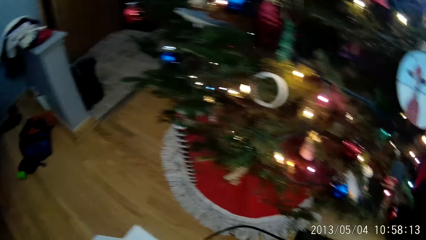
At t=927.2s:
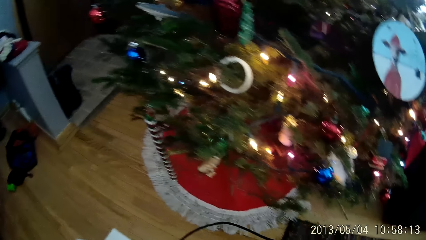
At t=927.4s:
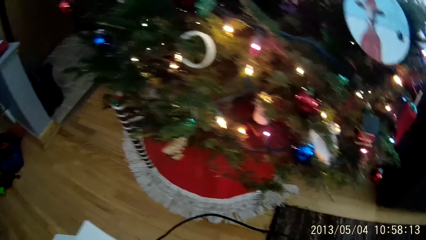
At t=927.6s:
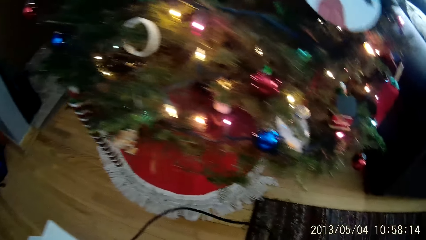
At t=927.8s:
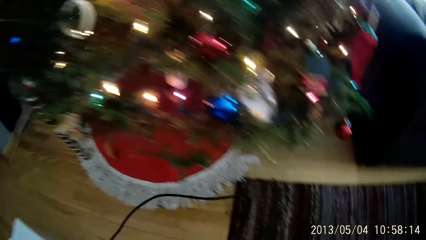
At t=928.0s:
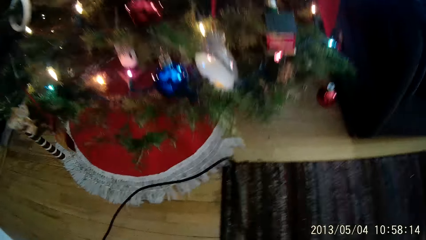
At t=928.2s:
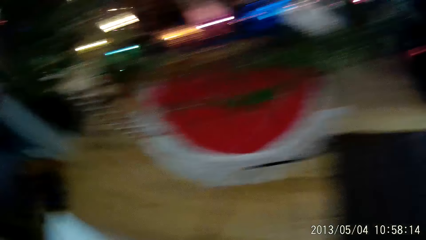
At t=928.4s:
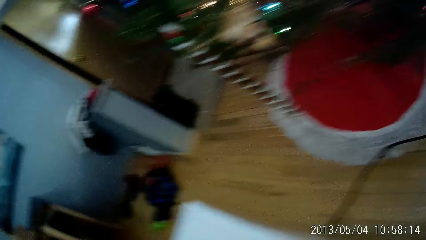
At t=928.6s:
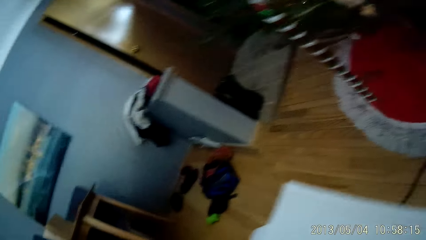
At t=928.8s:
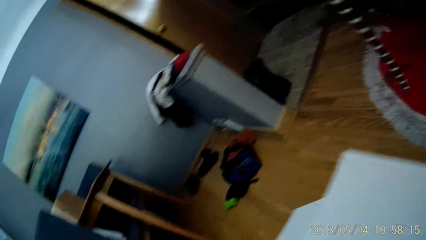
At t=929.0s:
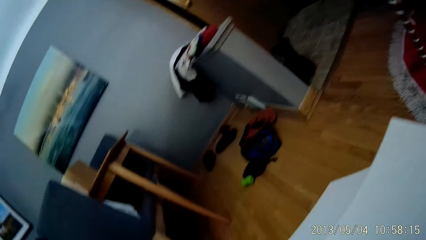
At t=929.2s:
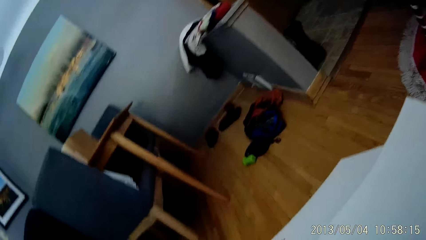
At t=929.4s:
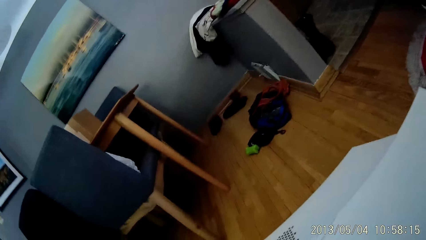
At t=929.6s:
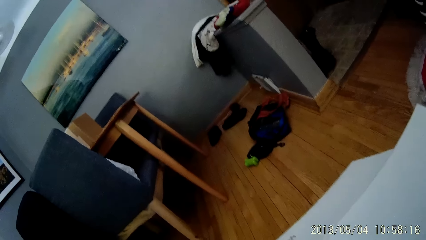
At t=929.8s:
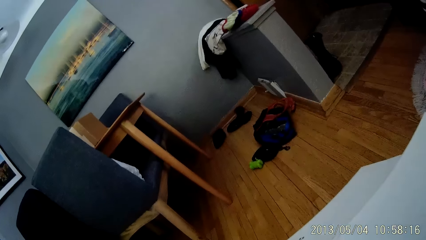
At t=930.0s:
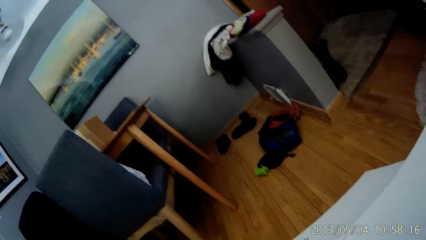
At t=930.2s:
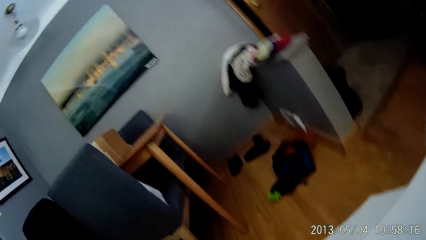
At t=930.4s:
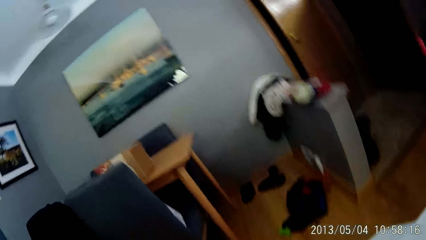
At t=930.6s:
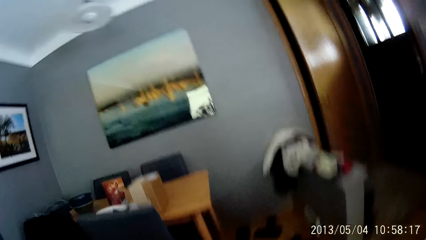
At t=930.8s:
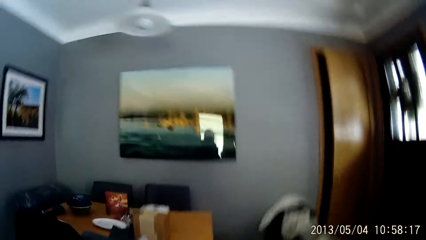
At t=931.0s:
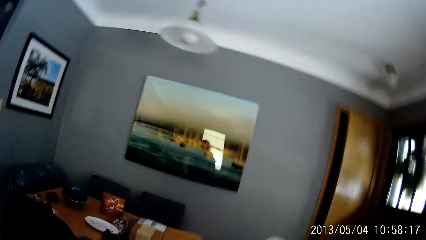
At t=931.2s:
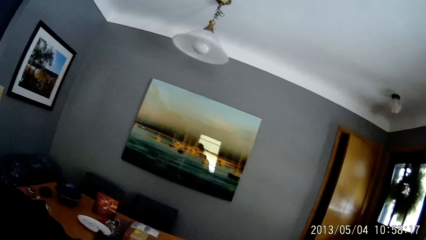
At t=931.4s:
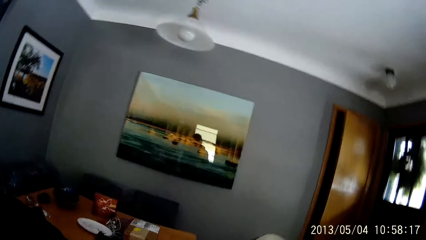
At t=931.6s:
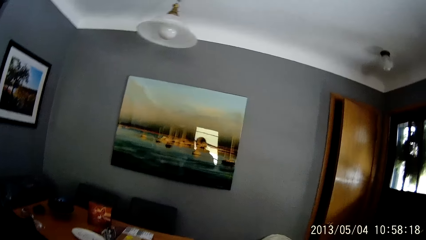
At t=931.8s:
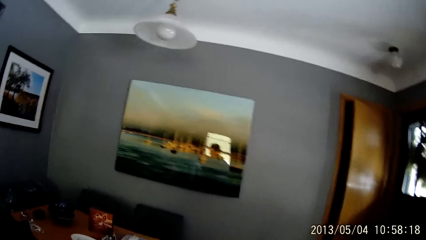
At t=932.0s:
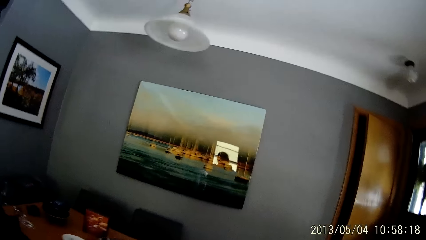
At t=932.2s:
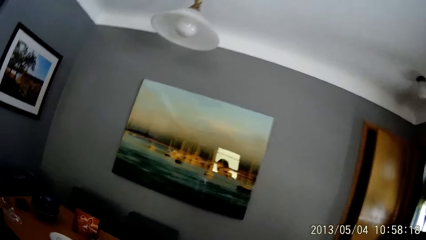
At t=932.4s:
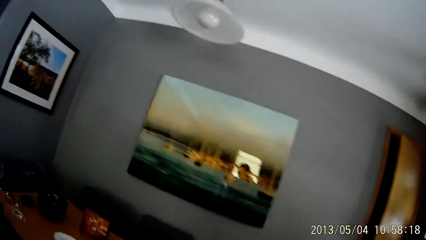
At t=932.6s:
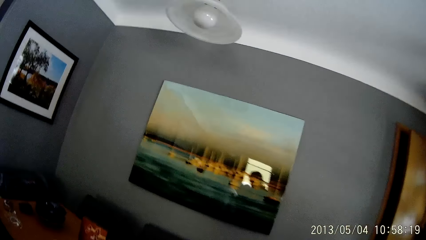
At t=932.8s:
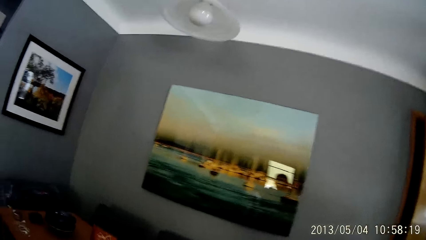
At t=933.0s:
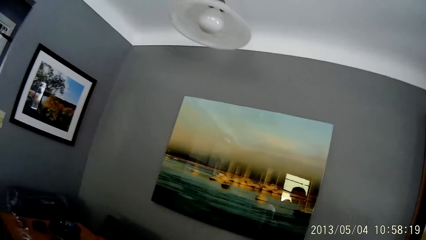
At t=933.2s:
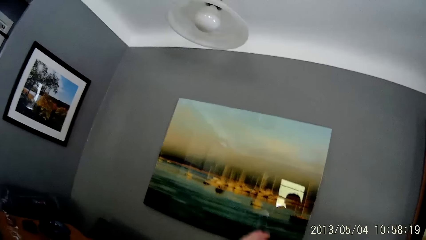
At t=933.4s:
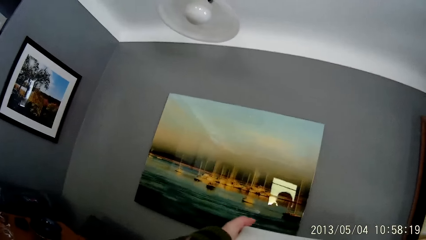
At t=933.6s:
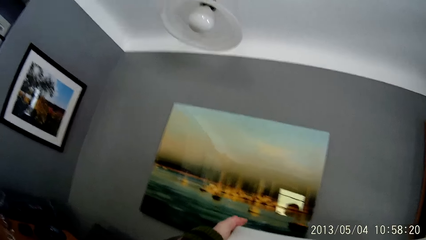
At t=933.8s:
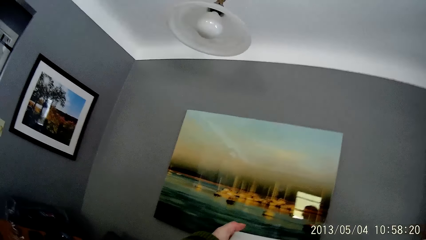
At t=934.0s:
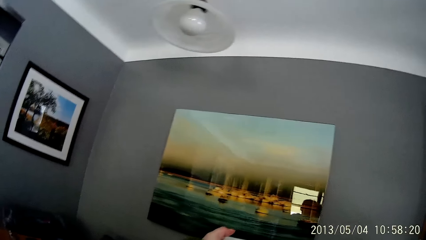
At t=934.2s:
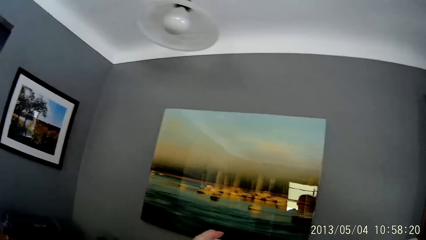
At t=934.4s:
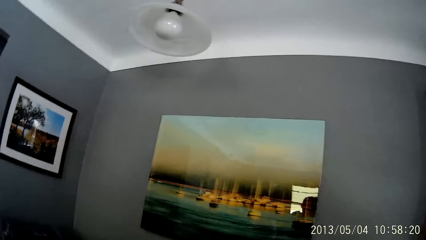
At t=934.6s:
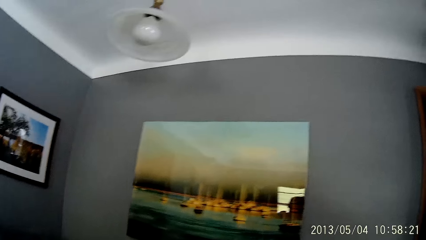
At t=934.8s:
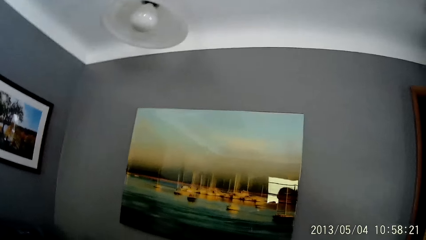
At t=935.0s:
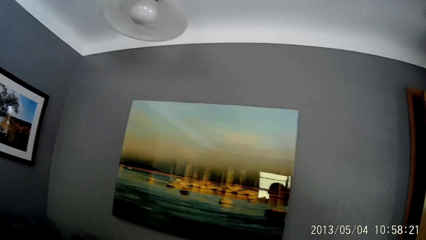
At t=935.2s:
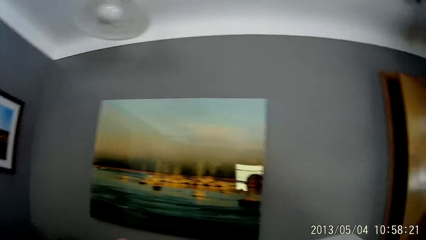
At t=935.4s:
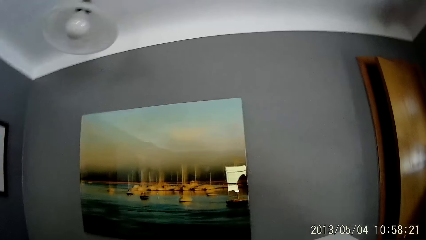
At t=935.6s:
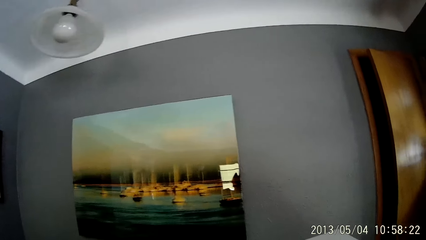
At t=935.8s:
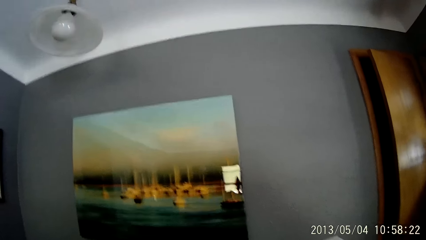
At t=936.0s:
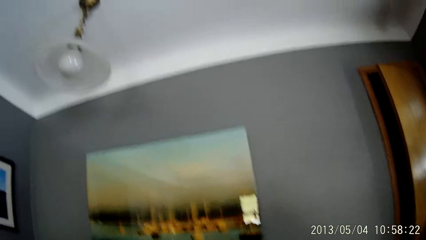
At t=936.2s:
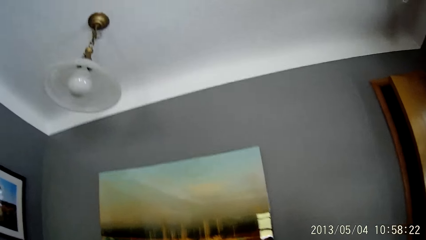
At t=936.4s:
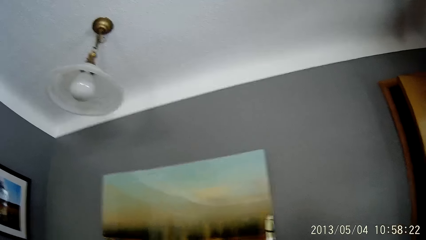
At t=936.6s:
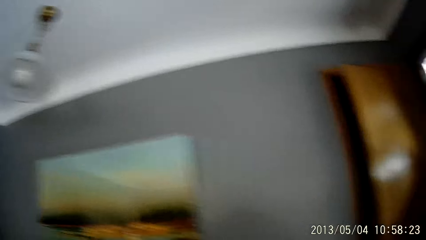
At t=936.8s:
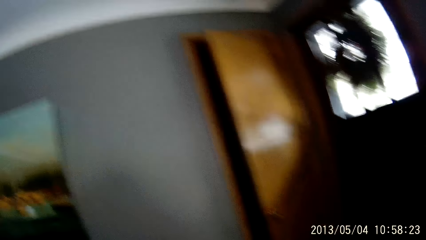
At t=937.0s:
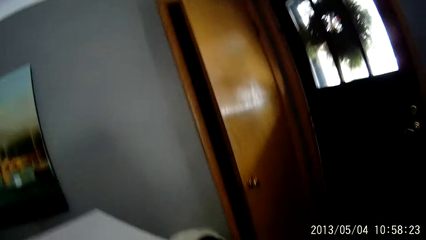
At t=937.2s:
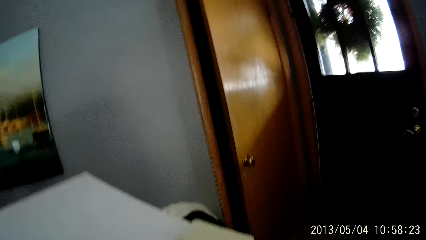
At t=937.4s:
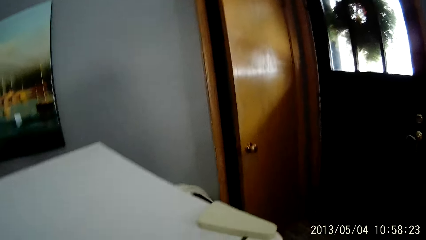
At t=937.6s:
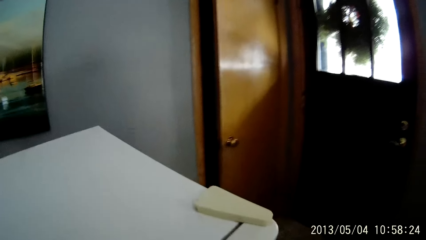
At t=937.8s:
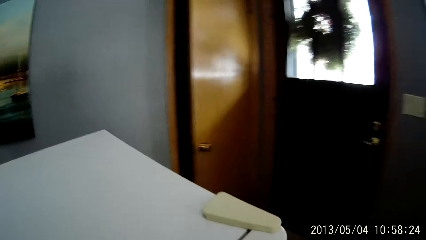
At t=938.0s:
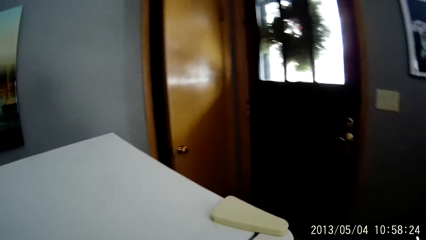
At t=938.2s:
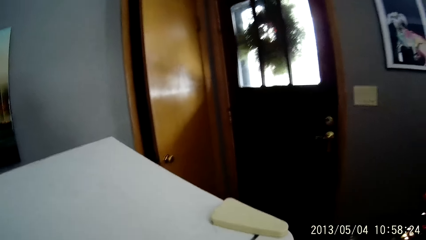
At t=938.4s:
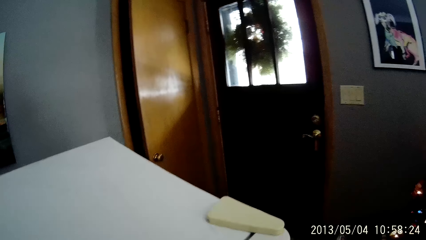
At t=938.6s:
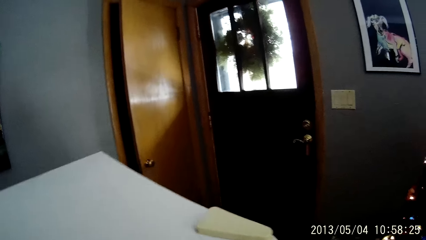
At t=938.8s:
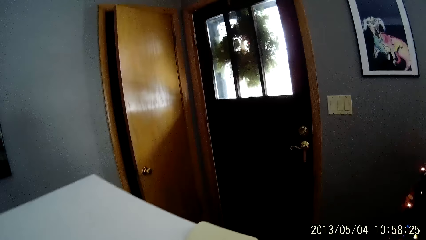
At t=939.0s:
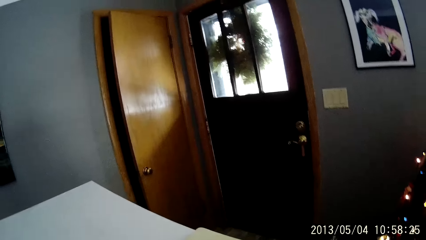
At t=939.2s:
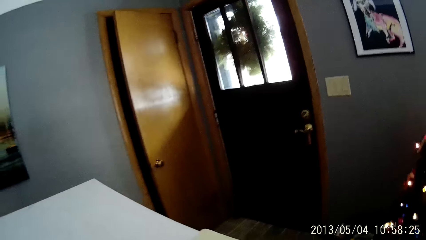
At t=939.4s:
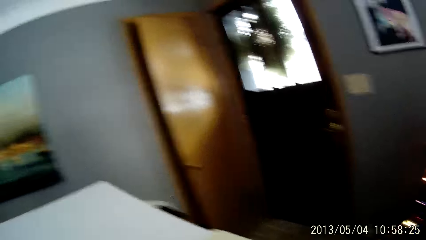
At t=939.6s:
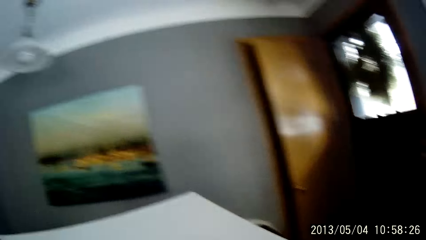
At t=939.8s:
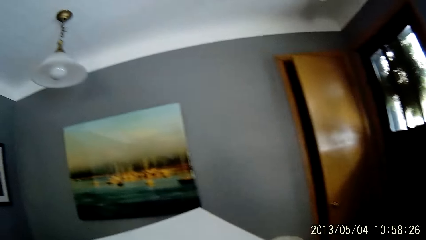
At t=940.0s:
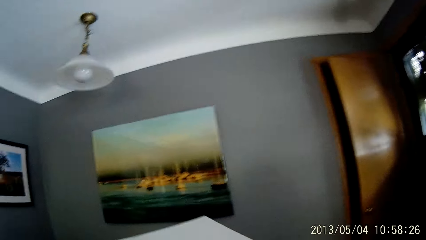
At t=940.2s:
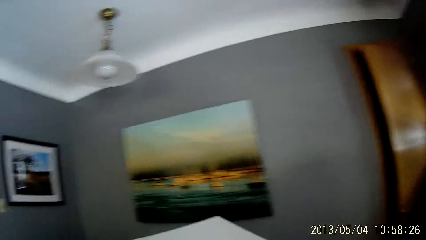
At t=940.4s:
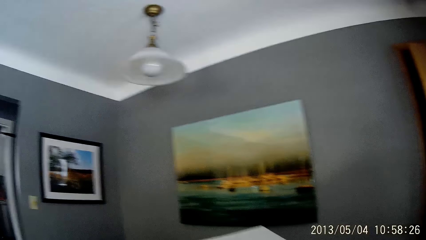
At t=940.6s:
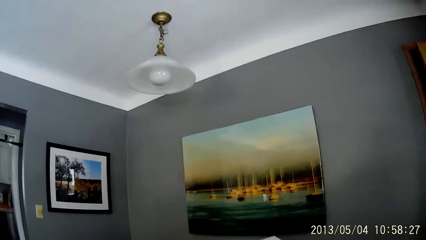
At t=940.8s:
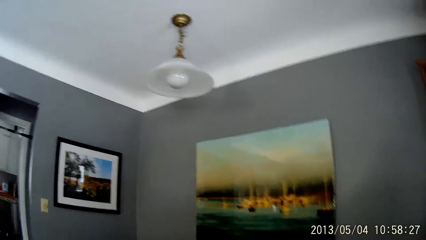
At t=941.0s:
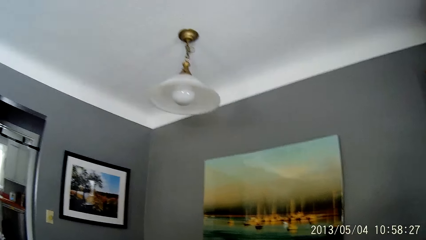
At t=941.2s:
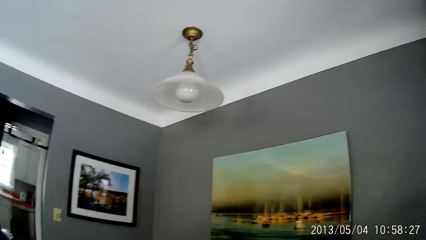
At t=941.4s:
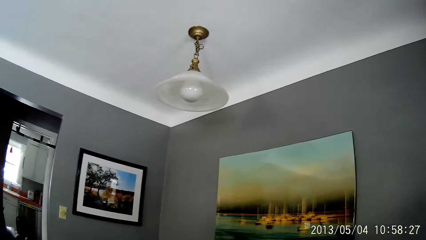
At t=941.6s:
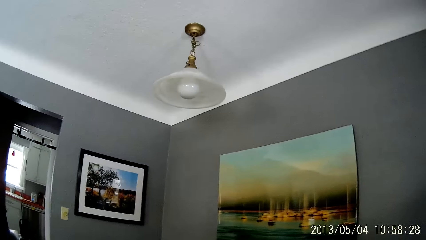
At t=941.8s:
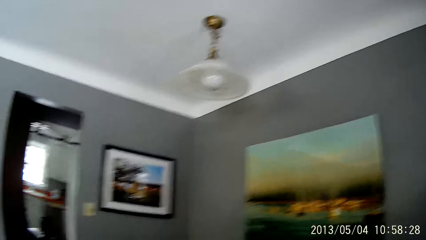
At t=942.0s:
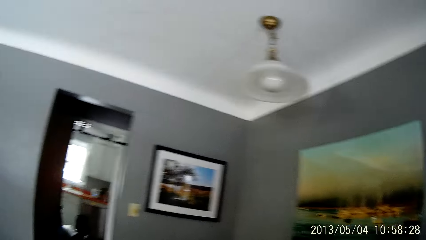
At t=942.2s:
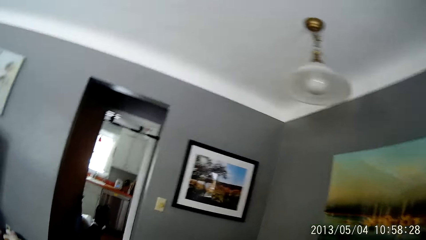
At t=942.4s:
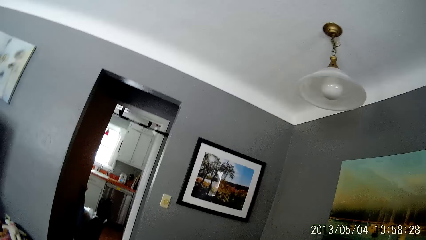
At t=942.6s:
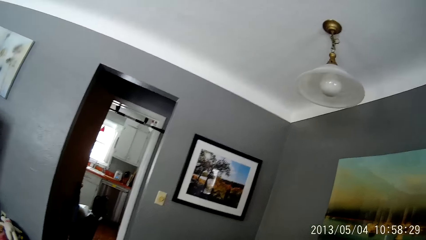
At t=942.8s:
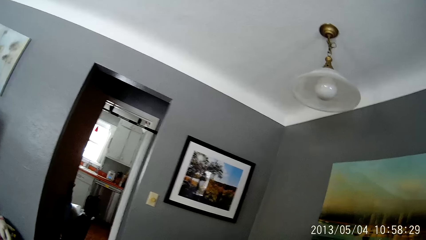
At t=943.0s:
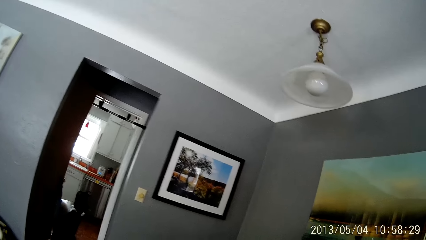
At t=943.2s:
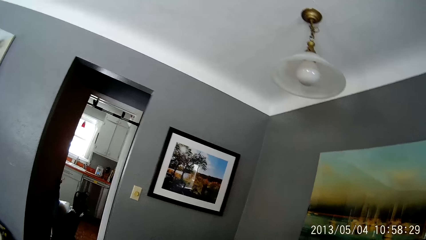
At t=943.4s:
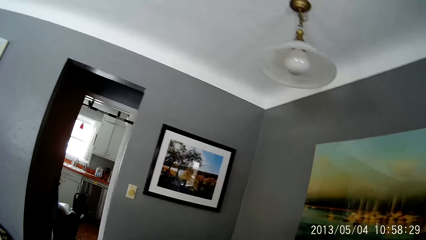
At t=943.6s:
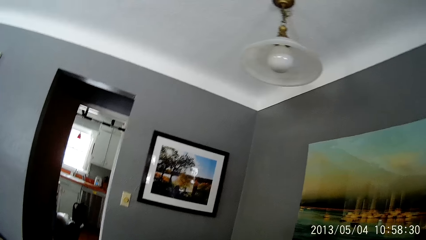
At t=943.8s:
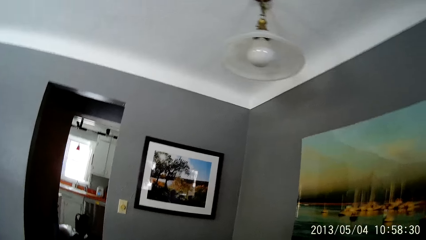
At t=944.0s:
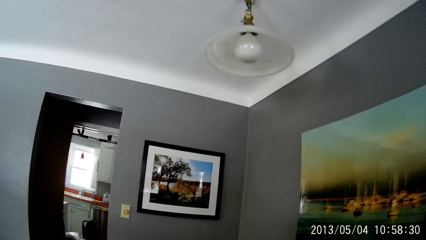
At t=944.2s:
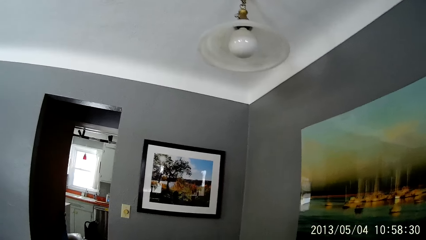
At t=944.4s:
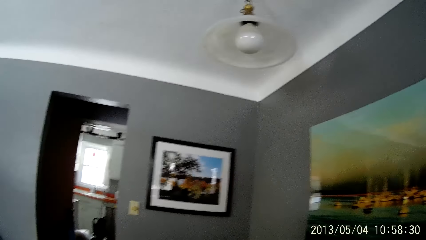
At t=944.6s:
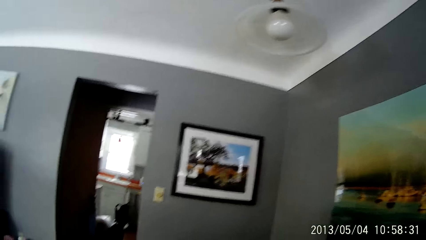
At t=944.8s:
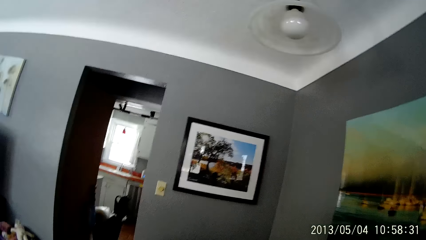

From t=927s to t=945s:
The camera wearer looks around repeatedly. They place a fridge on the table with both hands. They look around. They adjust the fridge on the table with both hands. They walk around. They look around.
